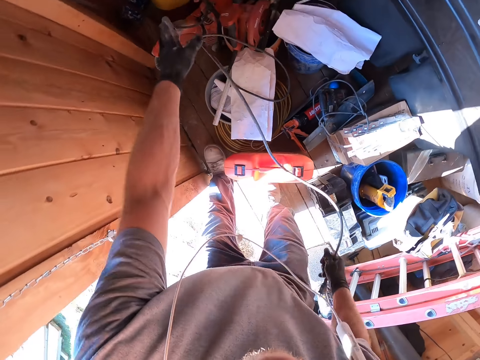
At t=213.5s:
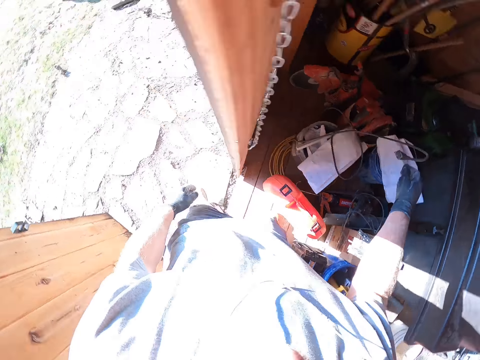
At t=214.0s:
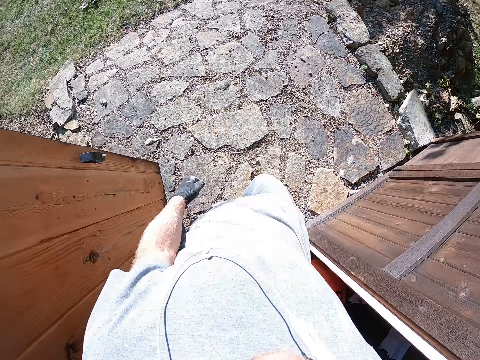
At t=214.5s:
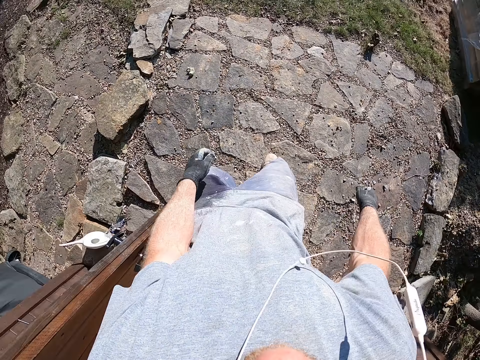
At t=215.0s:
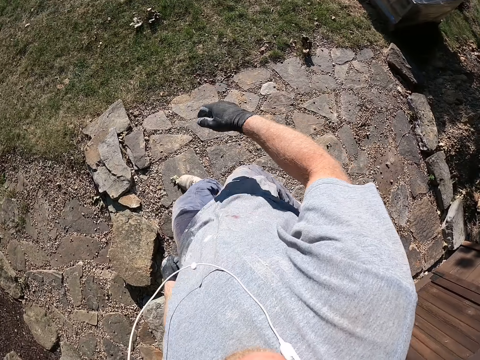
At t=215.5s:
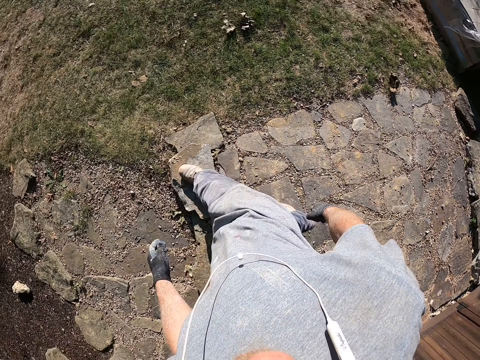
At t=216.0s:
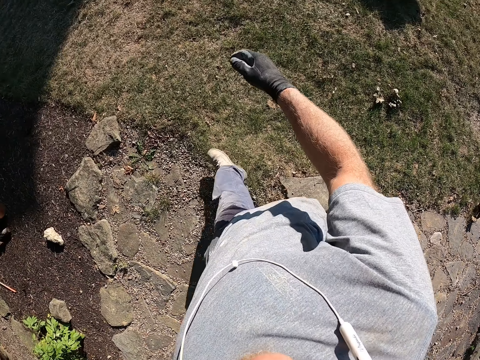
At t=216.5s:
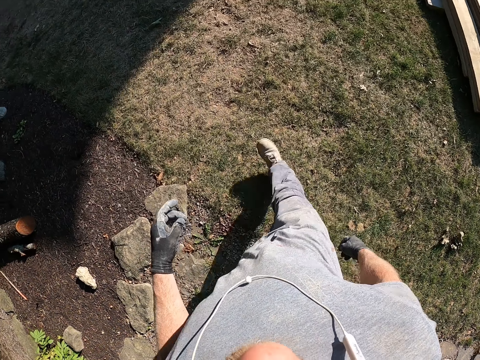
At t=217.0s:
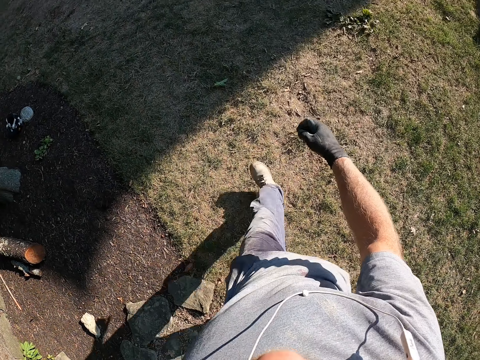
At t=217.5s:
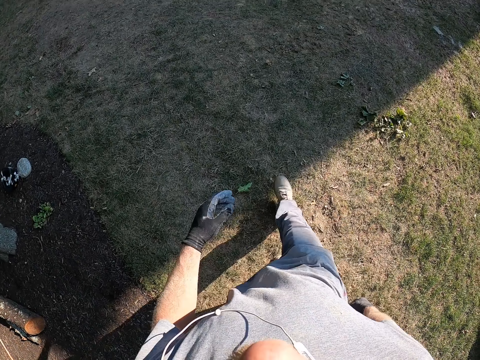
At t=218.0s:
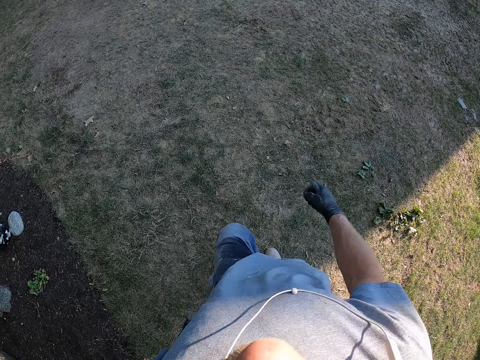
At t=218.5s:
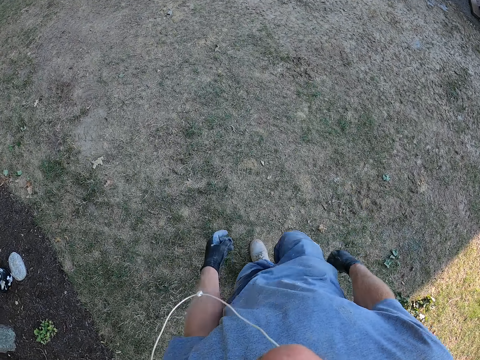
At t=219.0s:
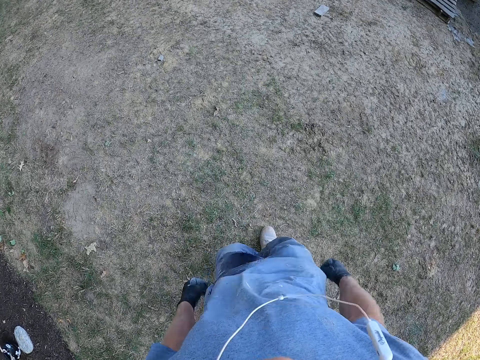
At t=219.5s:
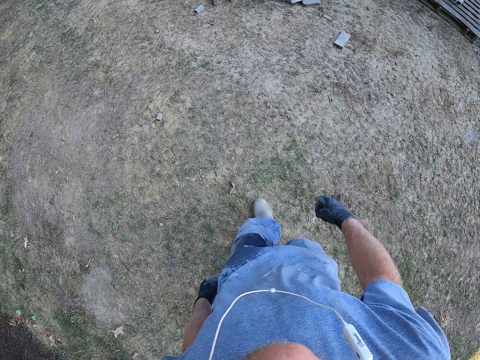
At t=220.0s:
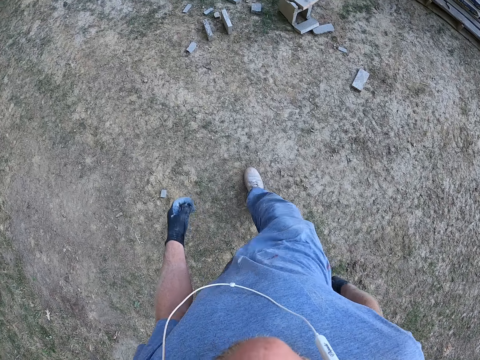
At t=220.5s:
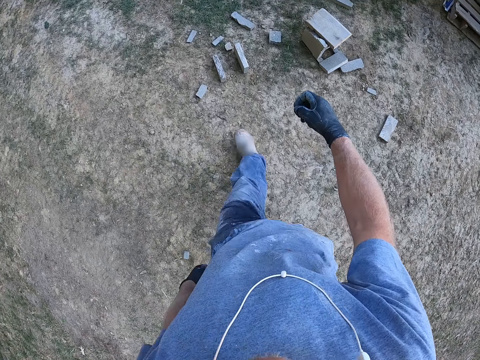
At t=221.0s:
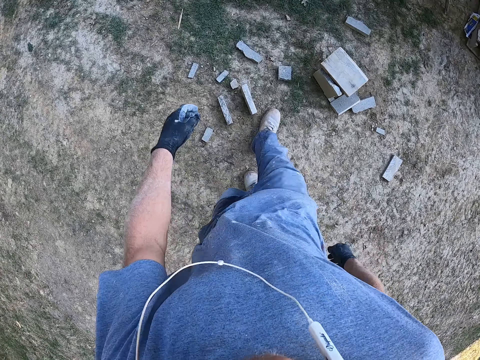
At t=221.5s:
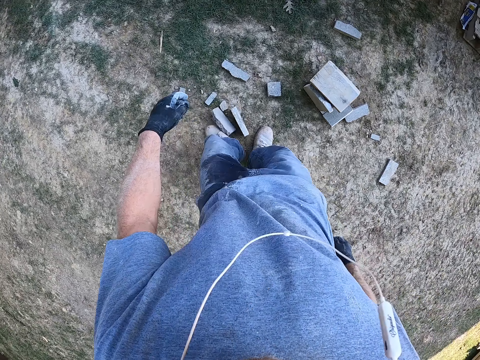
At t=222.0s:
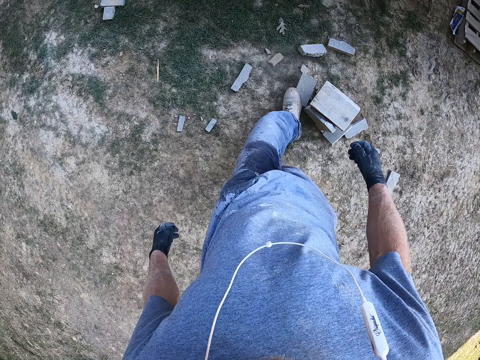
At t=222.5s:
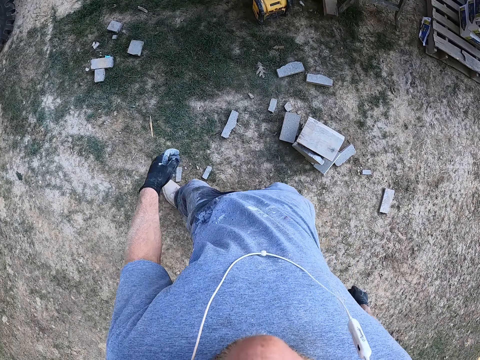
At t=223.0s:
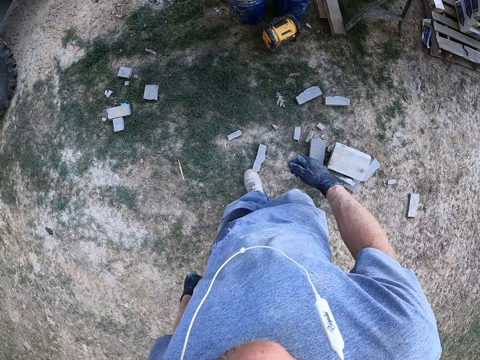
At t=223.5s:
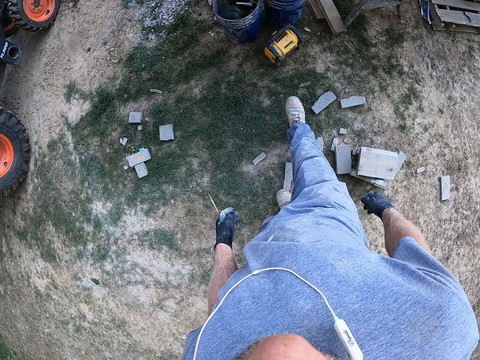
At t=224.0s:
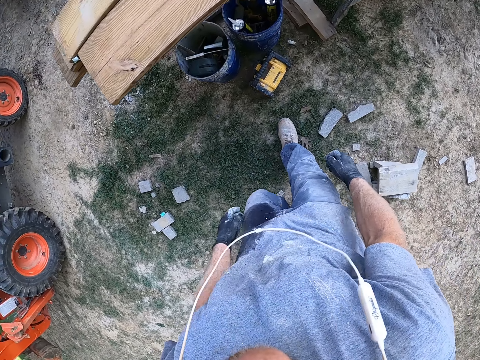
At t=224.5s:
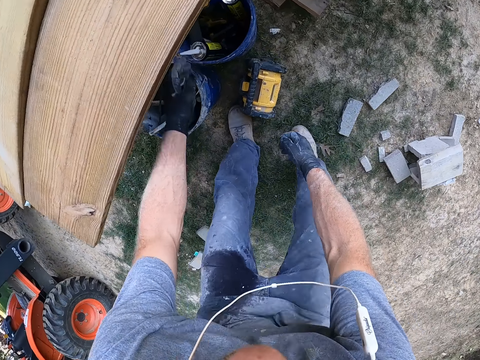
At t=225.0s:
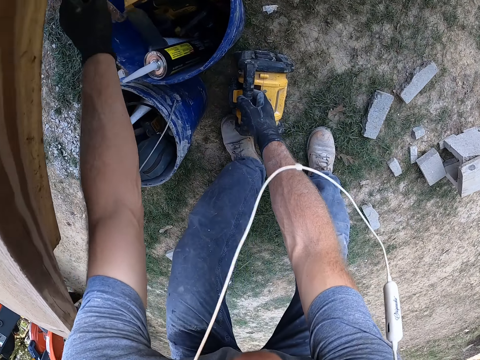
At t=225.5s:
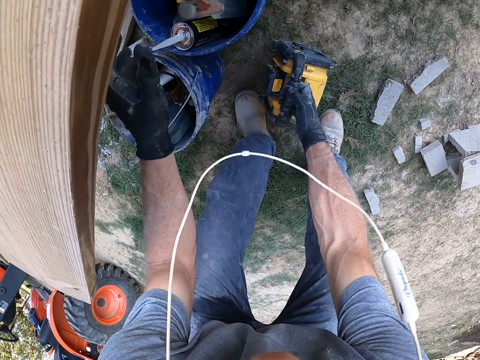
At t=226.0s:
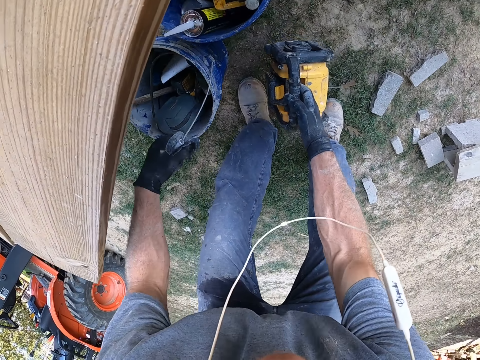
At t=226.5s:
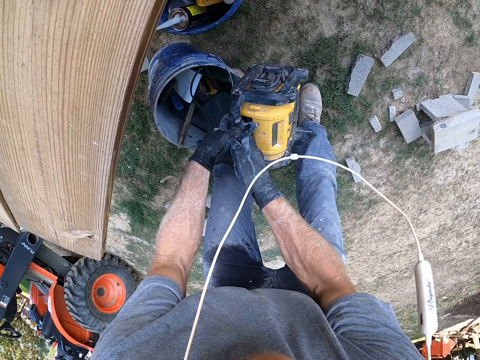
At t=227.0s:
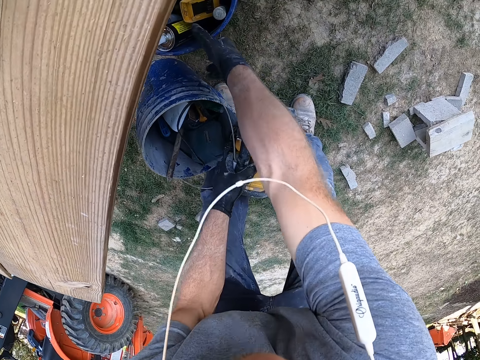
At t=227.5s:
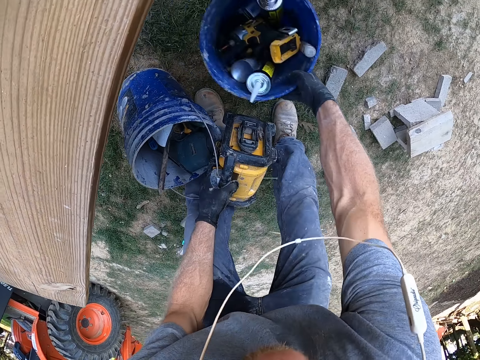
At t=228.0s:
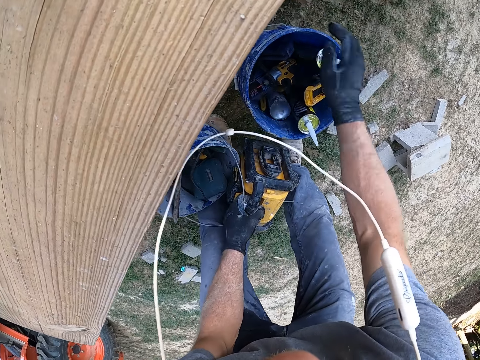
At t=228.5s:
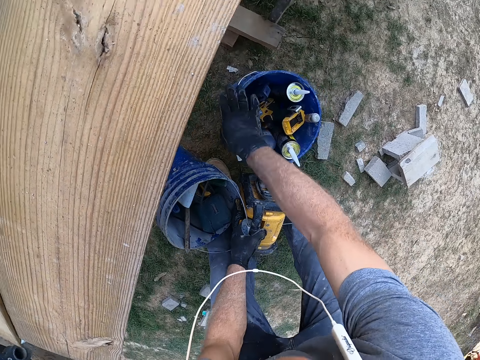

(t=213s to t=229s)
The camera wearer throws the cable of the machine in the store. They walk towards the construction. They remove pieces of broken block from the road. They kick the blocks on the floor. They pick something from the ground. They put the square trowel in the bucket. They pick a bucket from the ground. They carry a machine and the buckets. They pick a bucket from the ground again.

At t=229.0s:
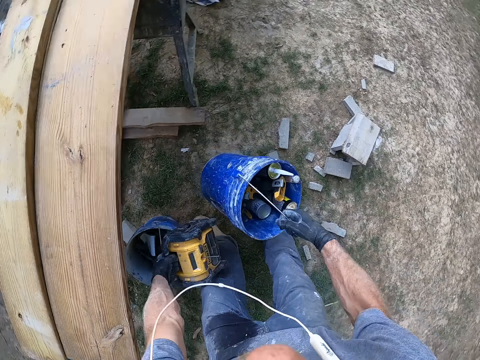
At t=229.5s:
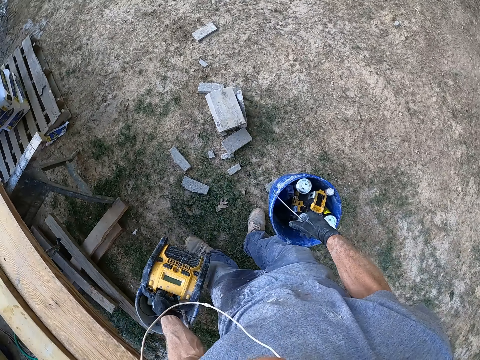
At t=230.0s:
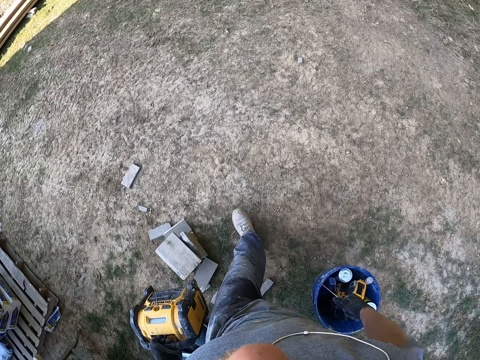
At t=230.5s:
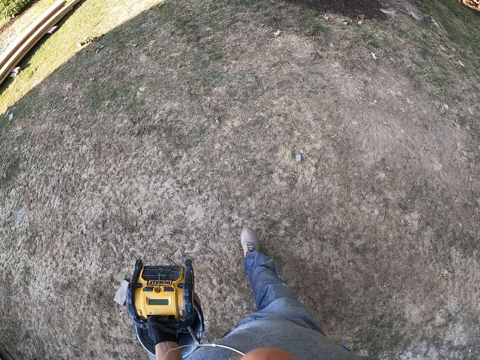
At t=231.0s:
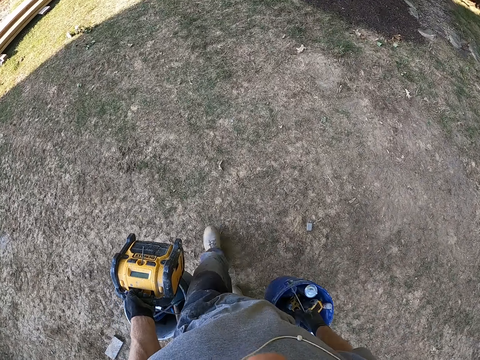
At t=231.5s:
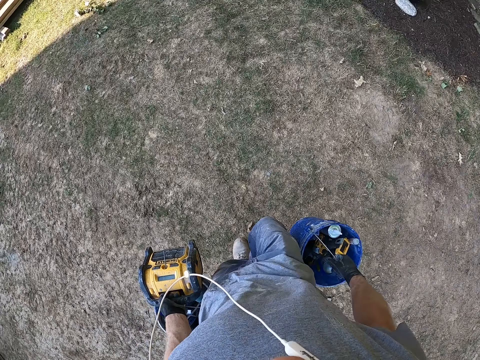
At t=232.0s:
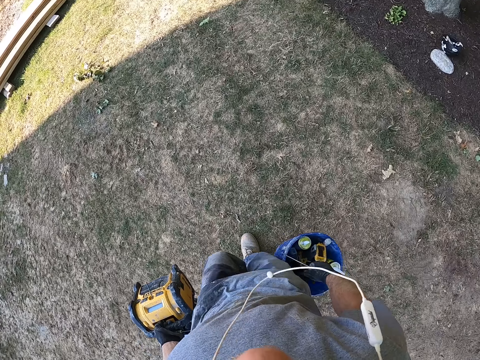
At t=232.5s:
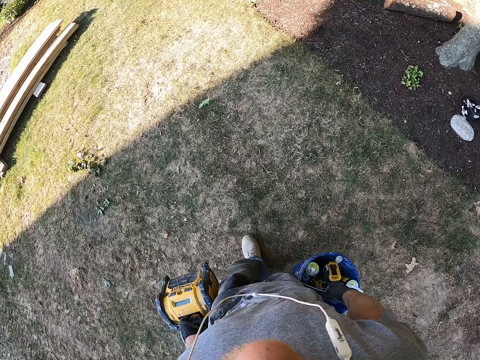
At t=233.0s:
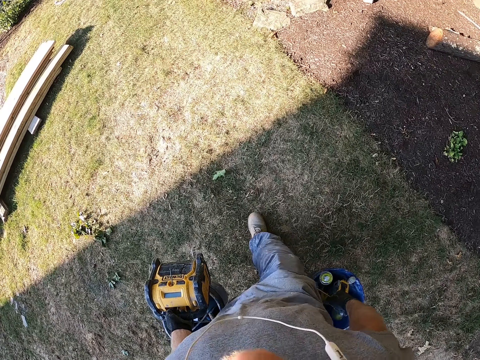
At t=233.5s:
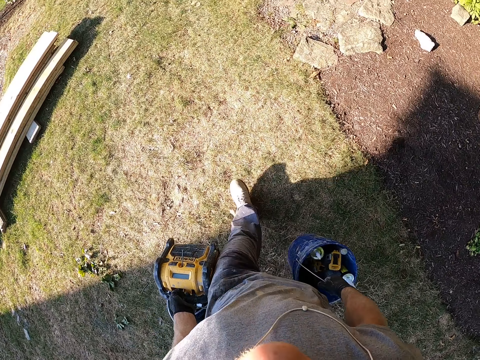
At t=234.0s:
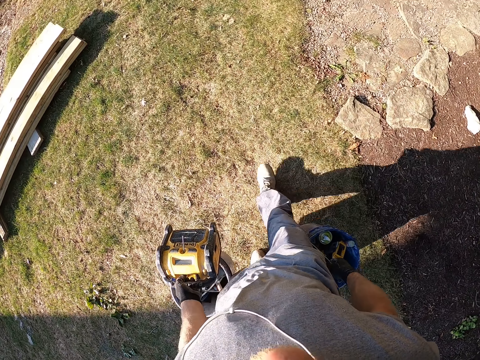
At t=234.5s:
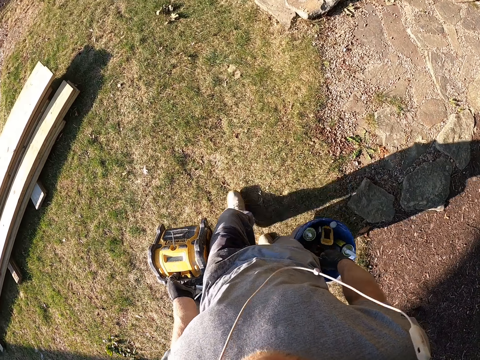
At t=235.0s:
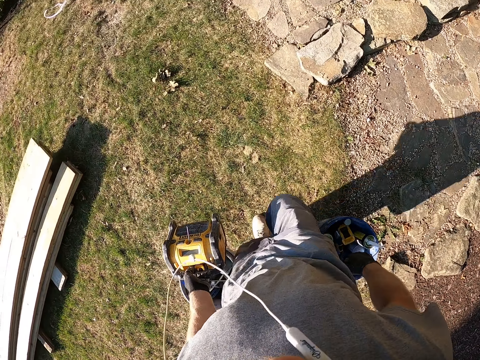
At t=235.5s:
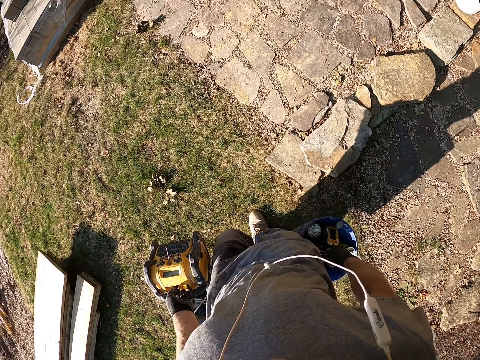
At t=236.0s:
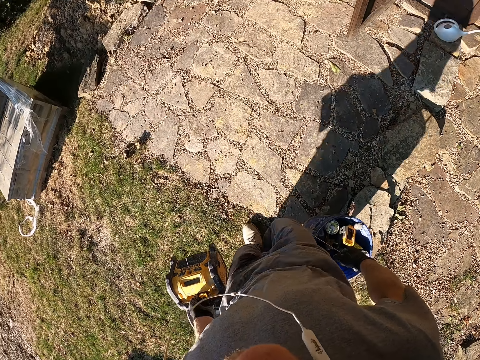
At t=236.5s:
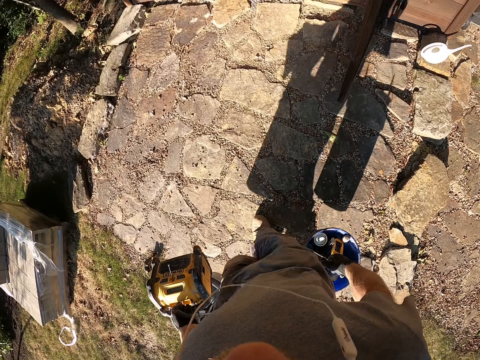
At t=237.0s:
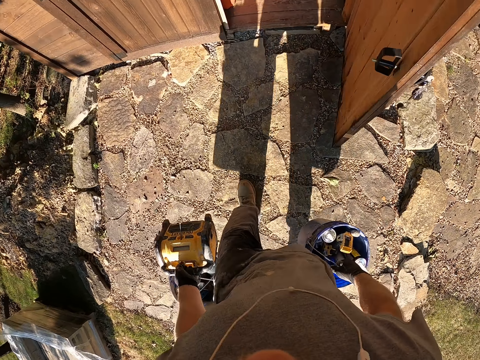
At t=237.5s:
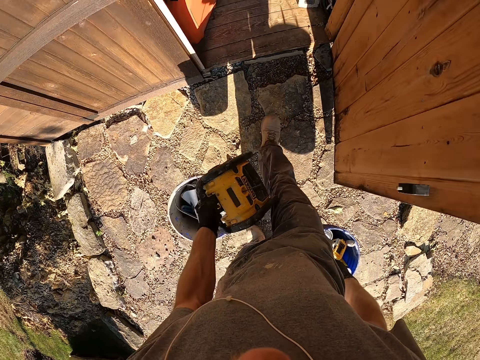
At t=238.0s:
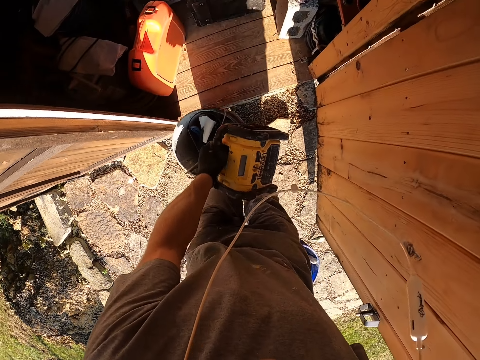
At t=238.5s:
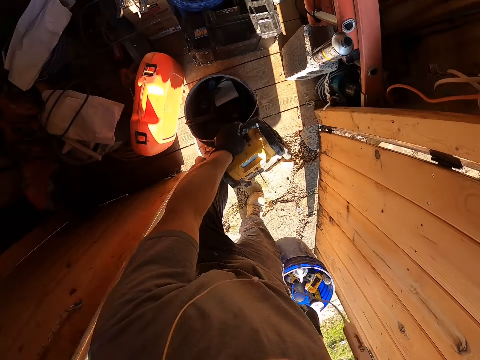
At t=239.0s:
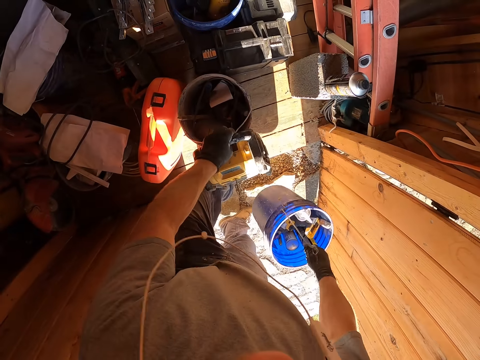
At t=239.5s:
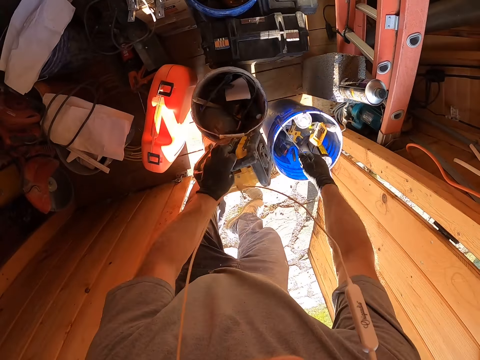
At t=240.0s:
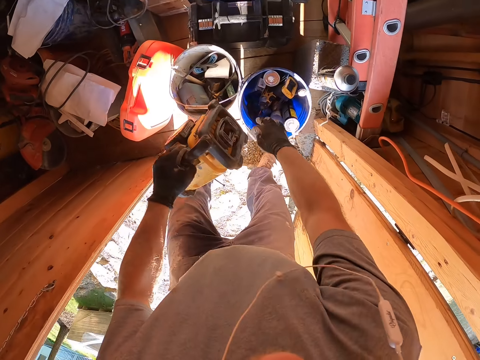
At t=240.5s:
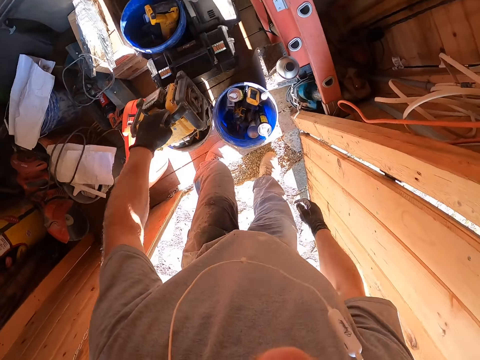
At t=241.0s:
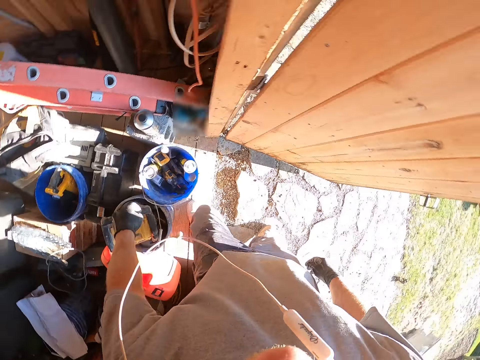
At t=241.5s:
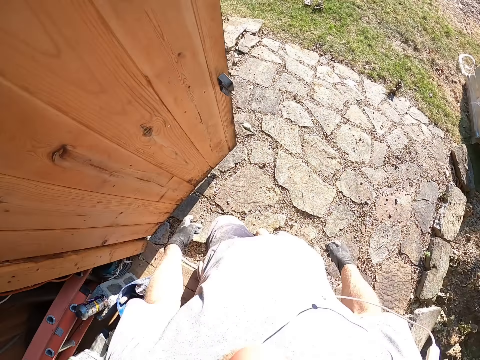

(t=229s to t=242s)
The camera wearer walks towards the store carrying buckets and something. They walk in the store carrying the buckets and something. They put the buckets and the machine on the ground. They put something on the bucket.
